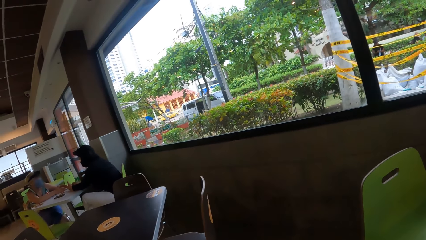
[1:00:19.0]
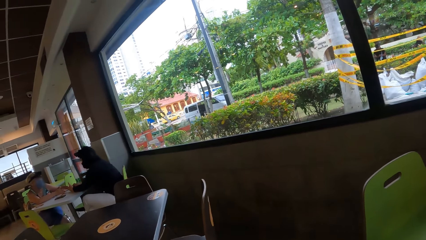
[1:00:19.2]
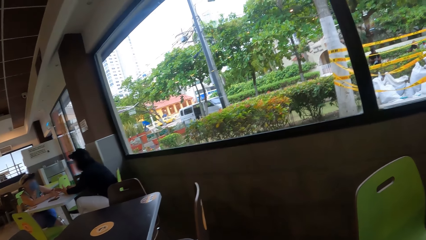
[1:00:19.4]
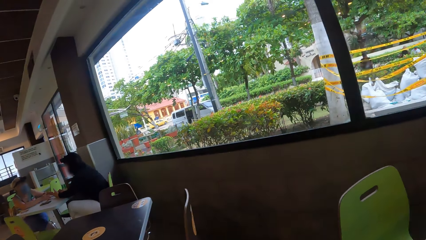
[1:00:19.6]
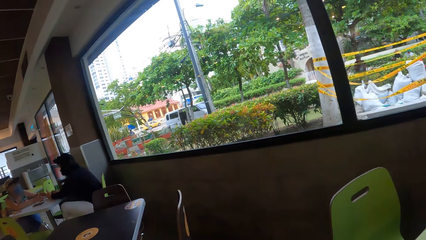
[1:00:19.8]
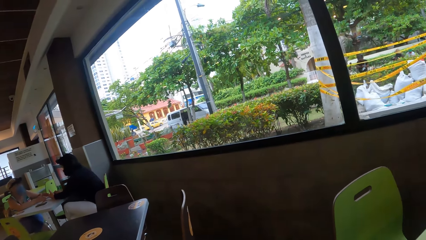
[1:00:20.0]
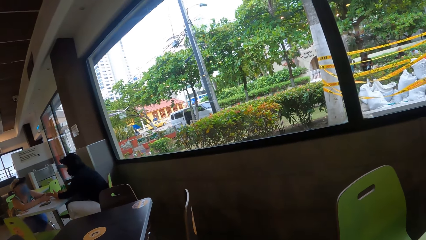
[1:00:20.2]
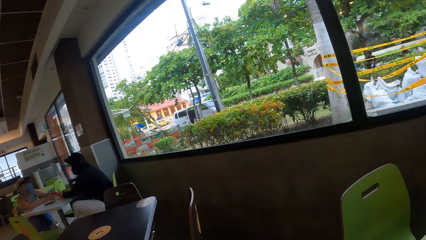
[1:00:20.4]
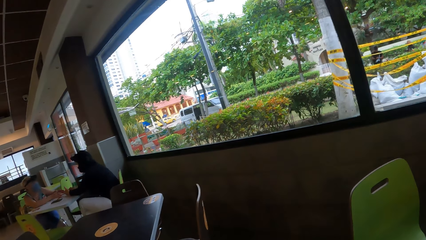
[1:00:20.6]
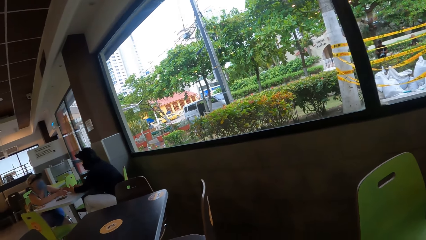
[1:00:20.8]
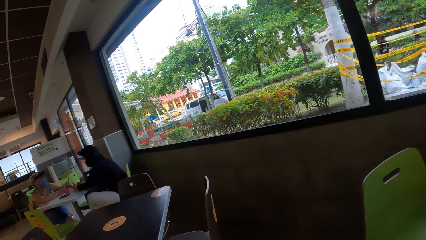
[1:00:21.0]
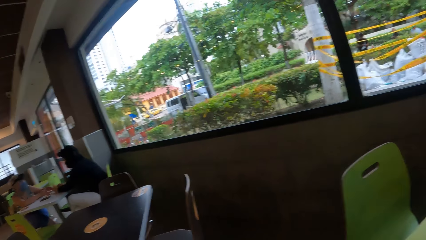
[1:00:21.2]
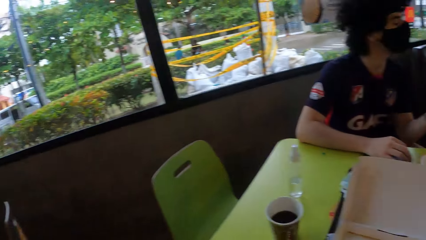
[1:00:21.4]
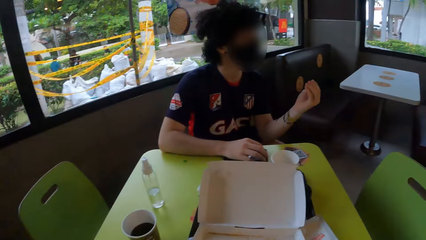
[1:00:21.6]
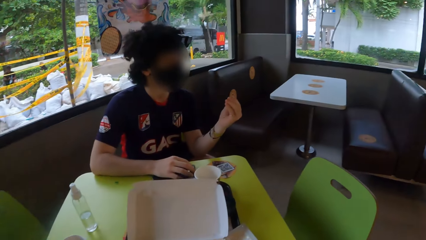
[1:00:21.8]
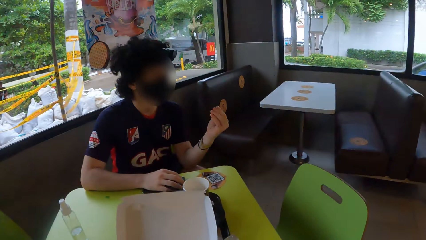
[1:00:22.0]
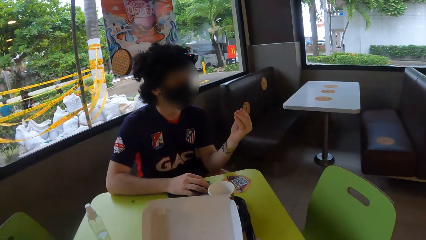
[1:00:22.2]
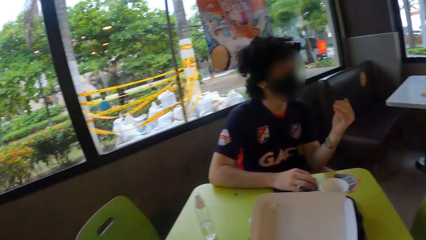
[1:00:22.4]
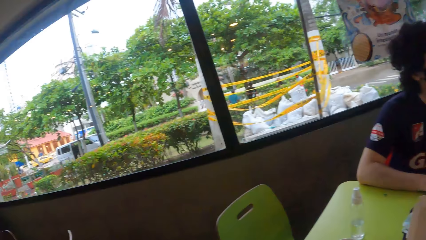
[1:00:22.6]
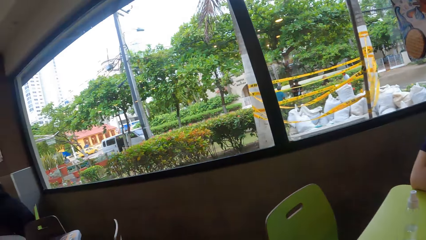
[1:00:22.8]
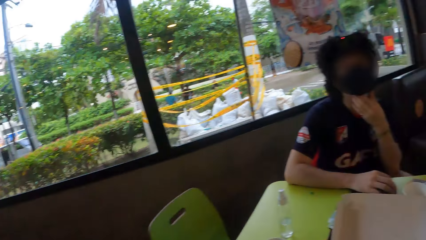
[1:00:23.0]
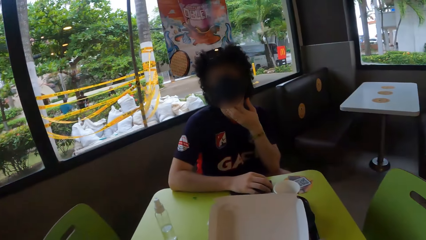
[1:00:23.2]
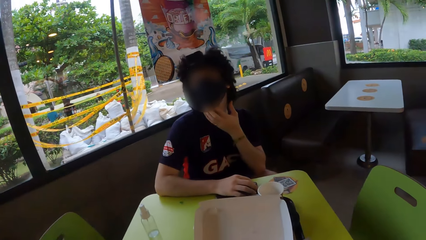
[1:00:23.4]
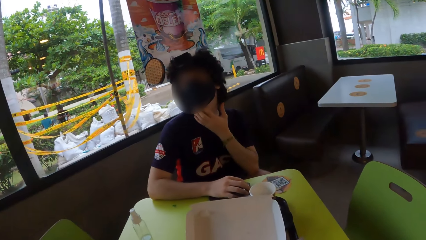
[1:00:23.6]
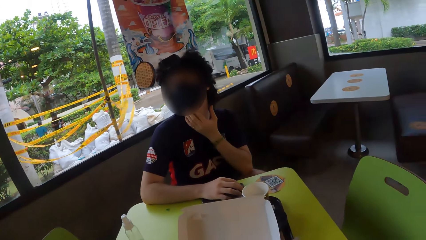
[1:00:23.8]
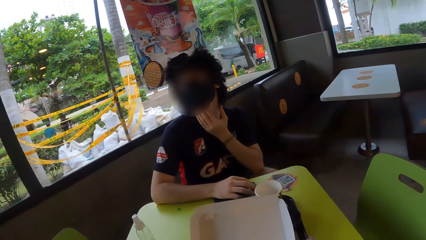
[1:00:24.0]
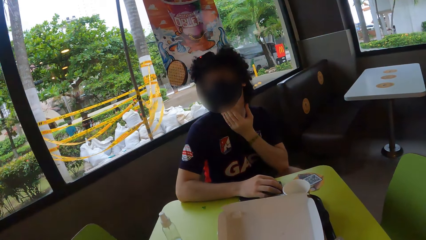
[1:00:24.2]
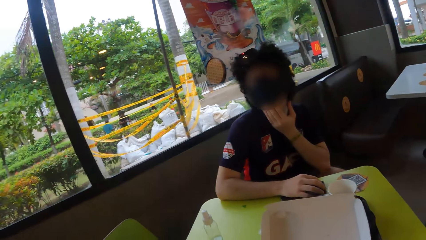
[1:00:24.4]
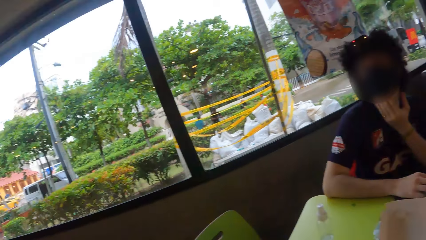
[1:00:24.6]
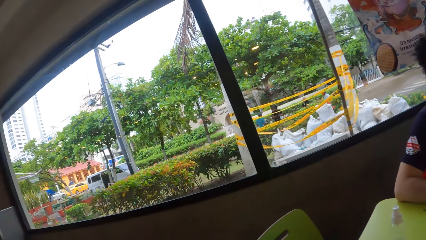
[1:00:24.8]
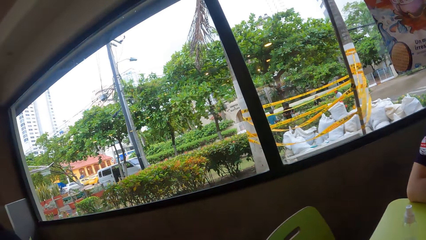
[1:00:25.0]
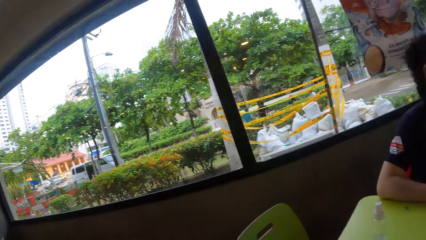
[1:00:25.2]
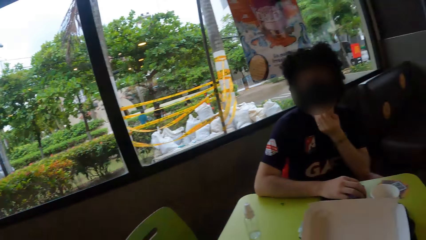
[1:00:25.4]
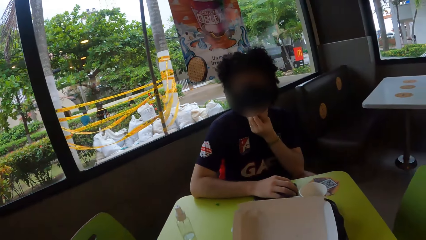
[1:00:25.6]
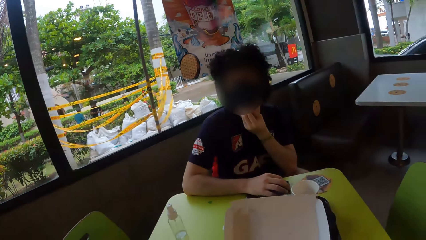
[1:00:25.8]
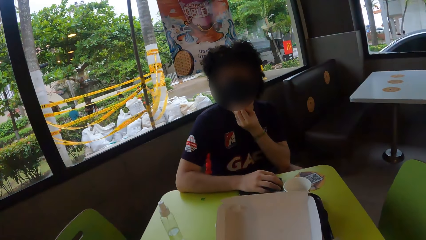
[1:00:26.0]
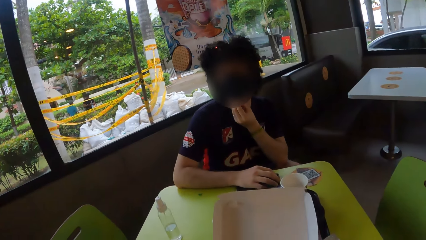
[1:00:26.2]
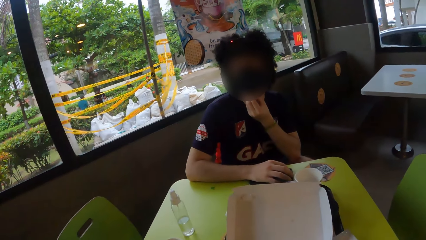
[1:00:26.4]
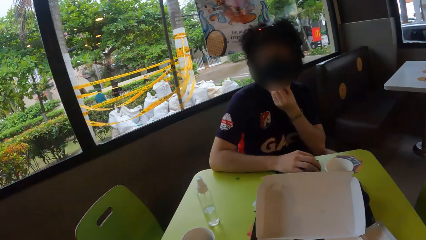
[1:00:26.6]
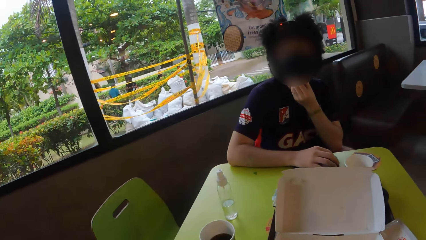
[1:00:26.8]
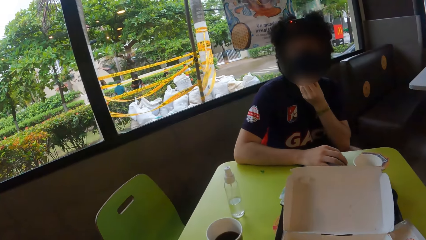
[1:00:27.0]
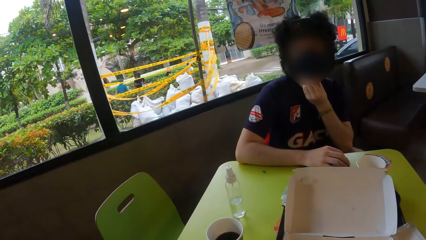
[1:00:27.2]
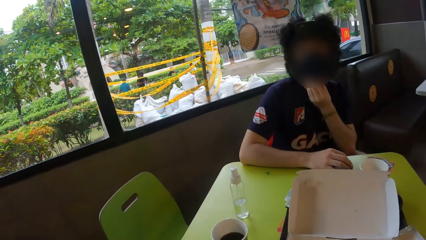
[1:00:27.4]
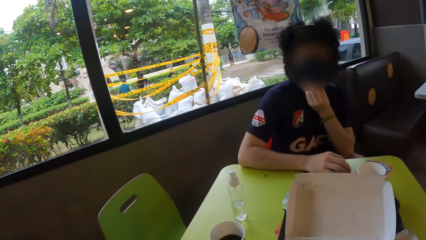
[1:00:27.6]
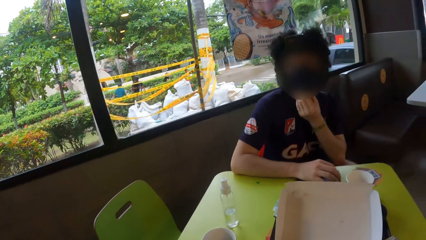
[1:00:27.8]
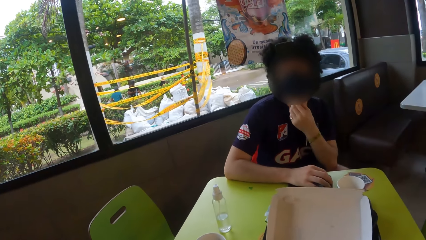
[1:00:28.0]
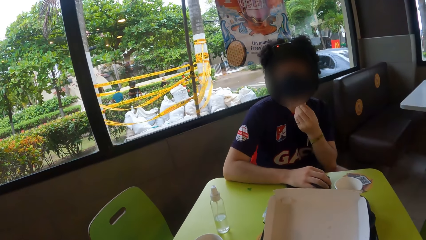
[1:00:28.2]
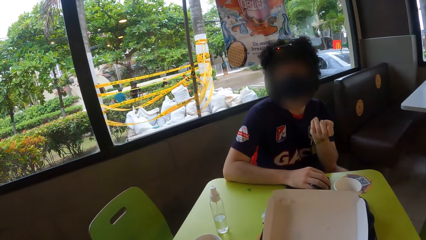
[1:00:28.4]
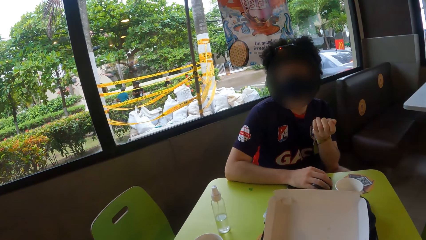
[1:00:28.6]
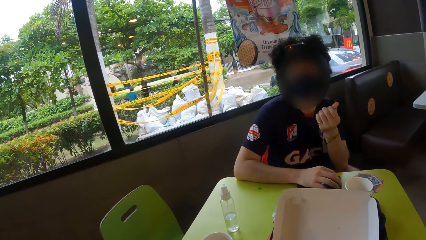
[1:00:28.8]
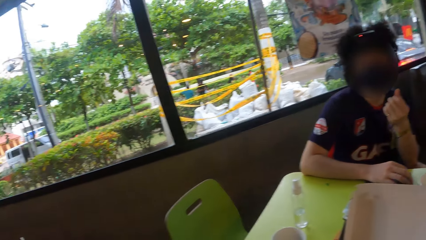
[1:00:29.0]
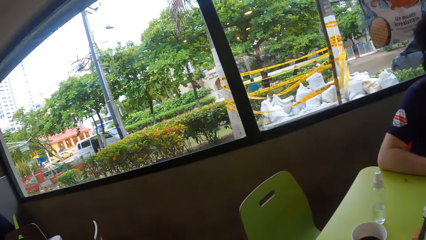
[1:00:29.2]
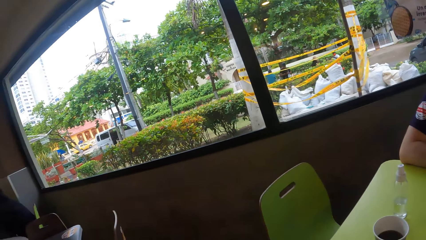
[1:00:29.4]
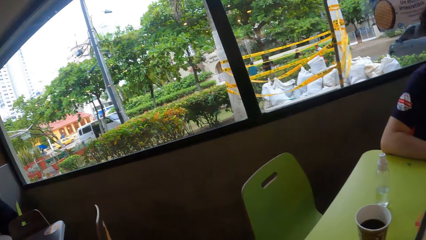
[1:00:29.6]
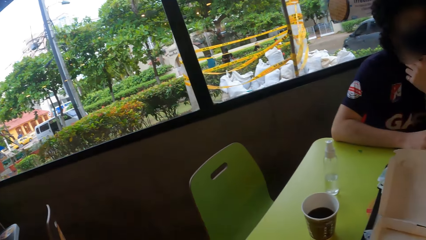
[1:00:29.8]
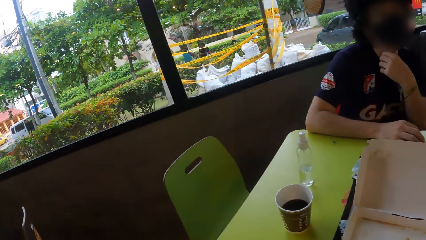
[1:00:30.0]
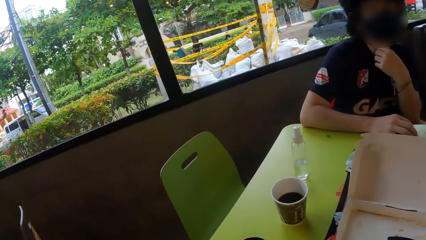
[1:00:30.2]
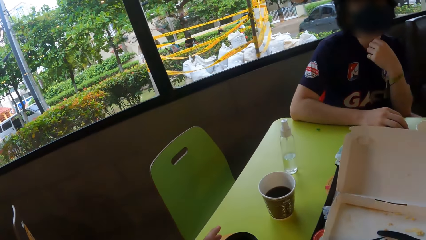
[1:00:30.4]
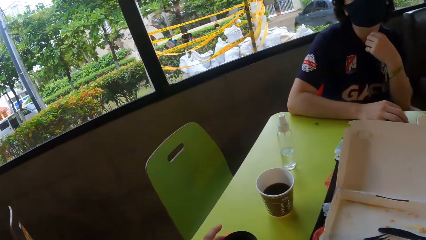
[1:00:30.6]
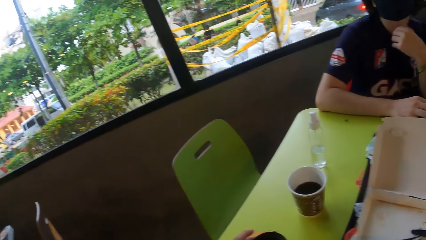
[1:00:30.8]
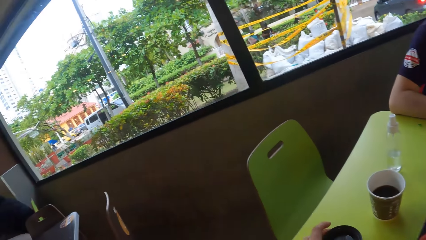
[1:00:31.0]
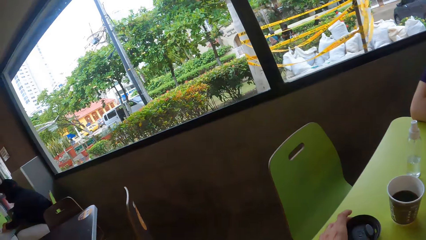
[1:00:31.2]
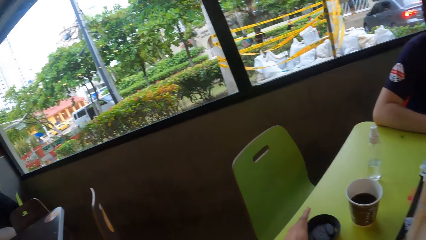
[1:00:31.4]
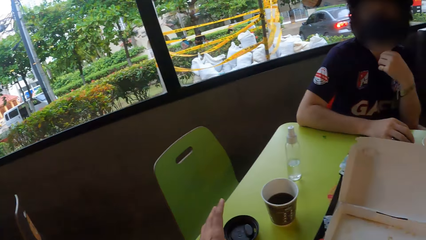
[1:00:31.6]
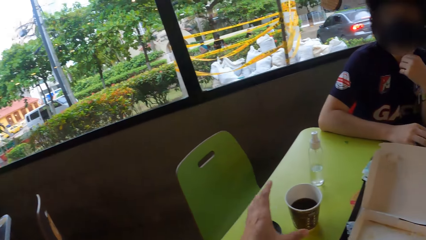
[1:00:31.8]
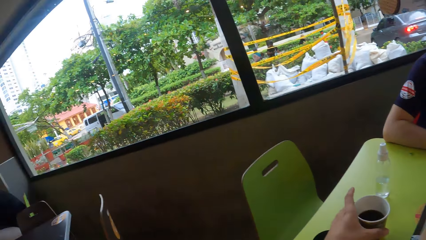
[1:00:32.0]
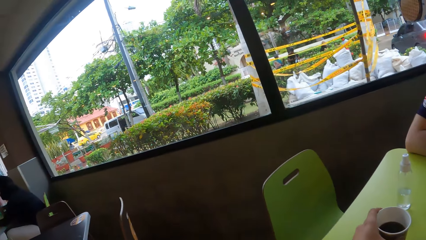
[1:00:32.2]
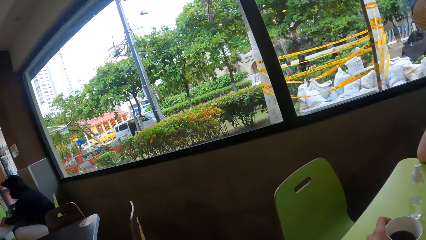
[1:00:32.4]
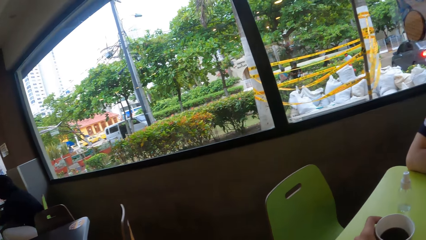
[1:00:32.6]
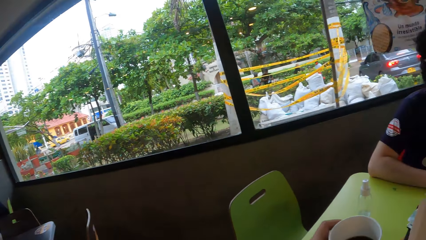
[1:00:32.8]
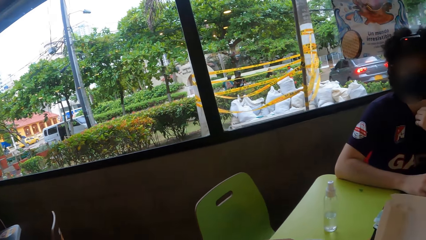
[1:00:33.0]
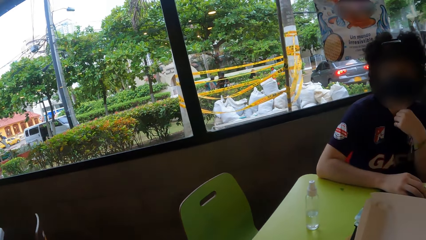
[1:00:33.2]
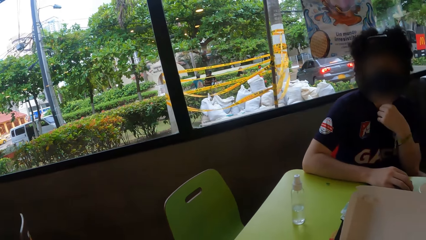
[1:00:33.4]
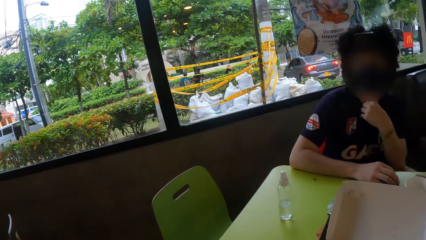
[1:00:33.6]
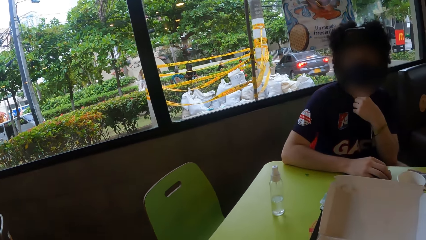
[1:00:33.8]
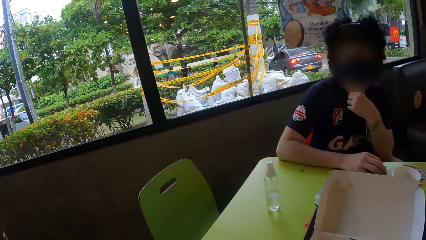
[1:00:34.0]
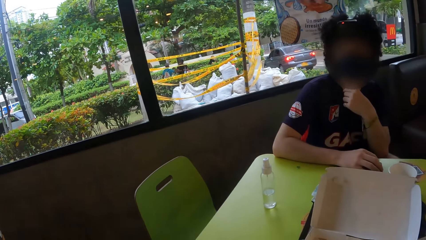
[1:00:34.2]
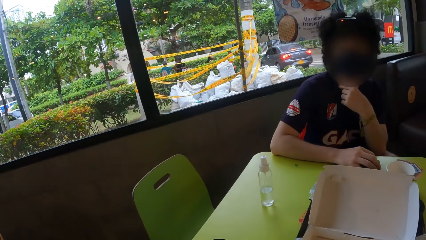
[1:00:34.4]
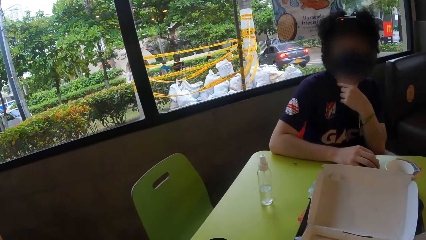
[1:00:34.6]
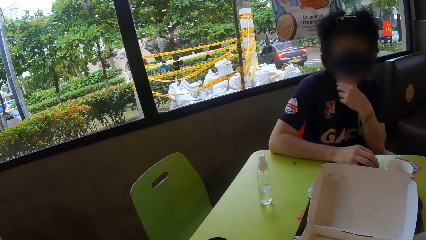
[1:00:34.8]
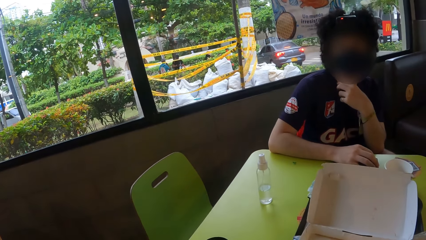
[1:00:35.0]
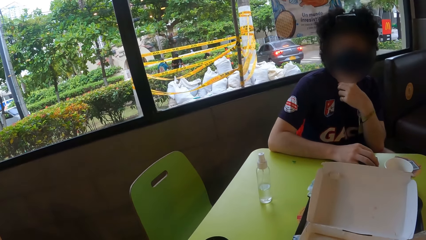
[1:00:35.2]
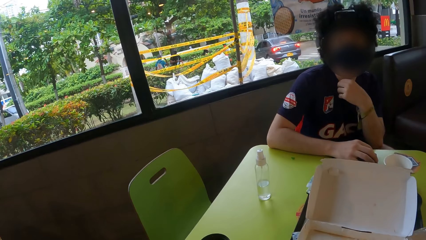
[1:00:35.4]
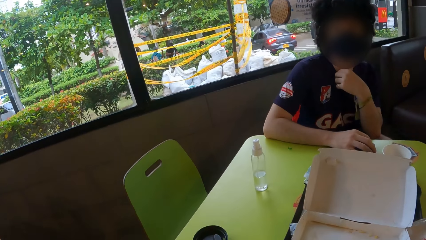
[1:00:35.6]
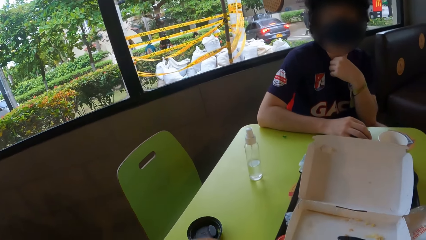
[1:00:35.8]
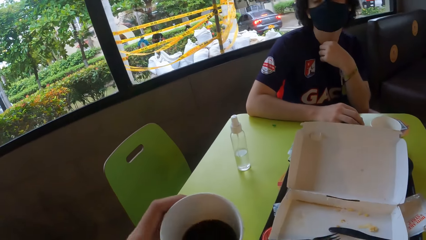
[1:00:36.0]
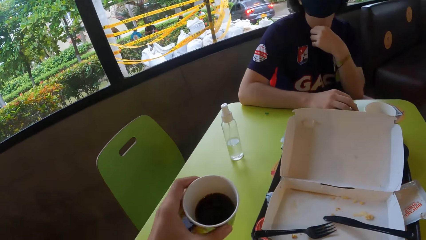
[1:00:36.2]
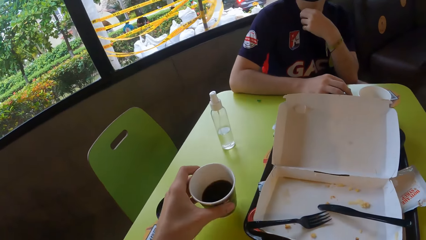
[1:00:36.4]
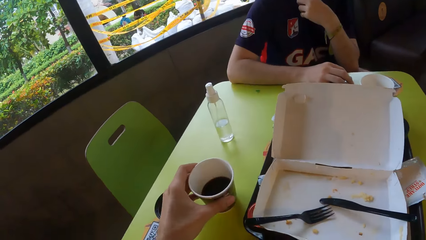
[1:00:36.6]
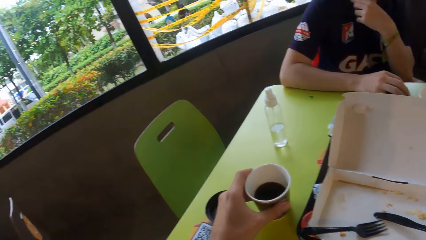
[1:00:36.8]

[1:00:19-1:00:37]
The camera wearer looks around a person. She moves a cup with her left hand. She picks up the cup on the table. She looks around the window. She looks around the person.
